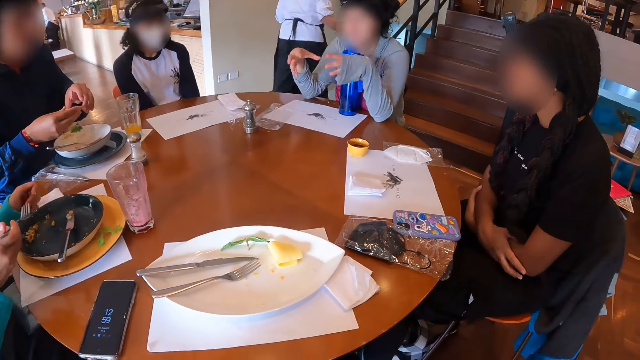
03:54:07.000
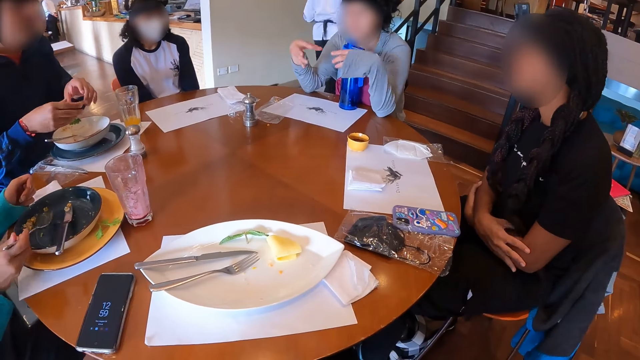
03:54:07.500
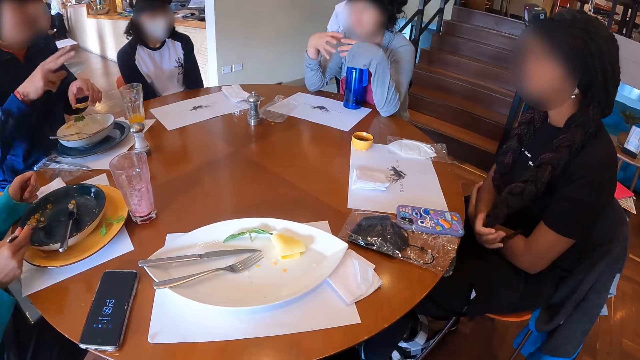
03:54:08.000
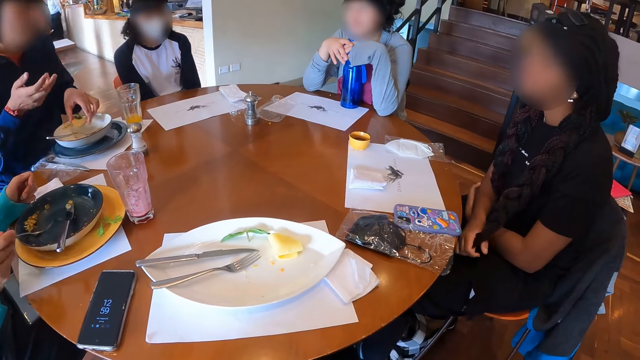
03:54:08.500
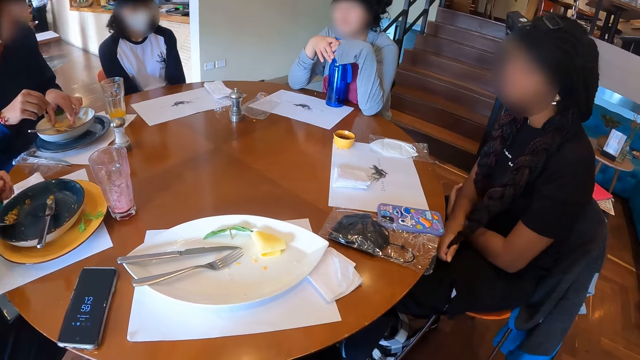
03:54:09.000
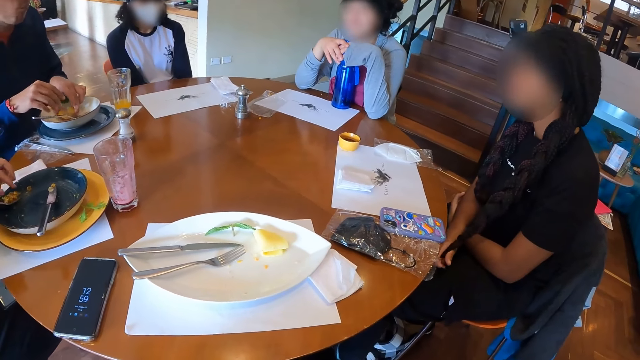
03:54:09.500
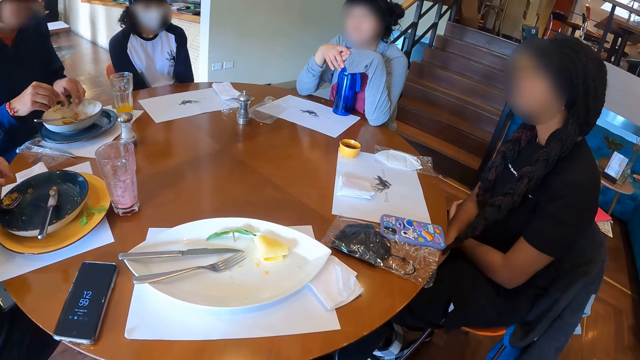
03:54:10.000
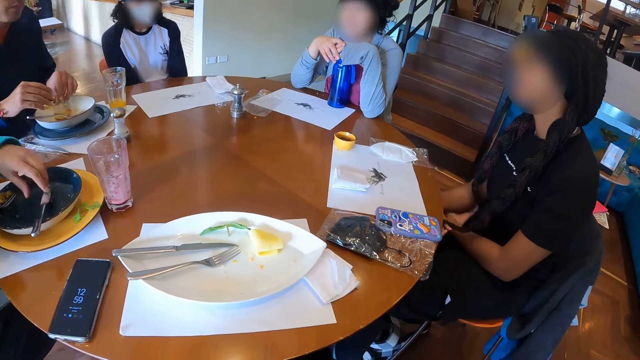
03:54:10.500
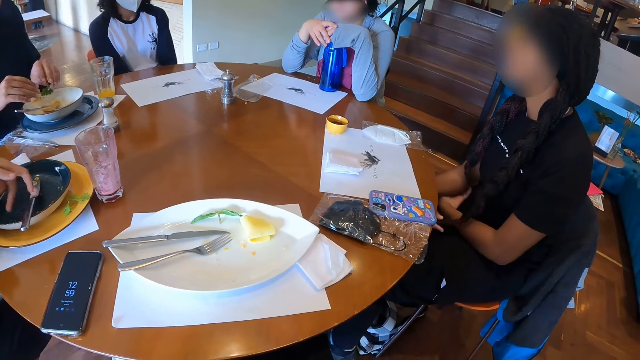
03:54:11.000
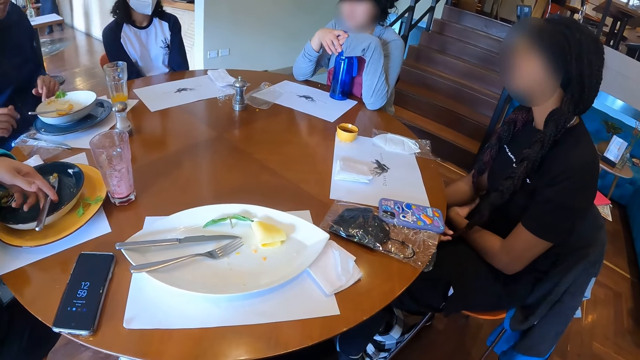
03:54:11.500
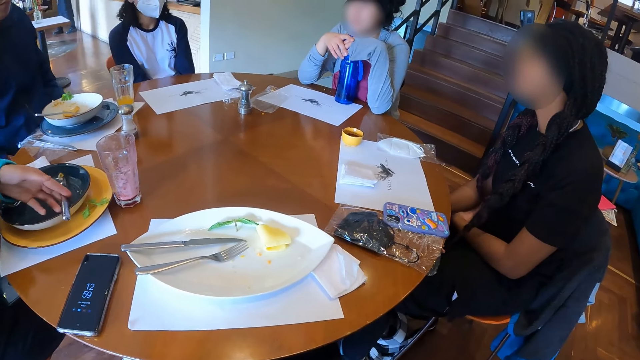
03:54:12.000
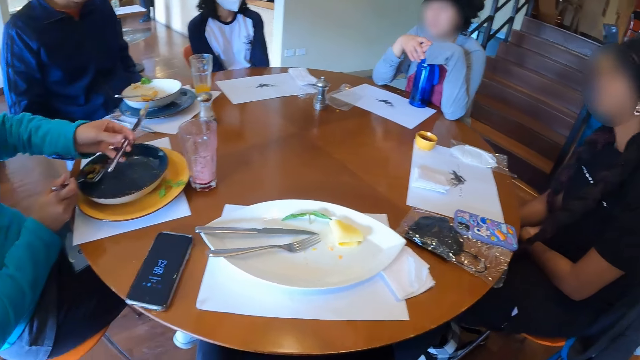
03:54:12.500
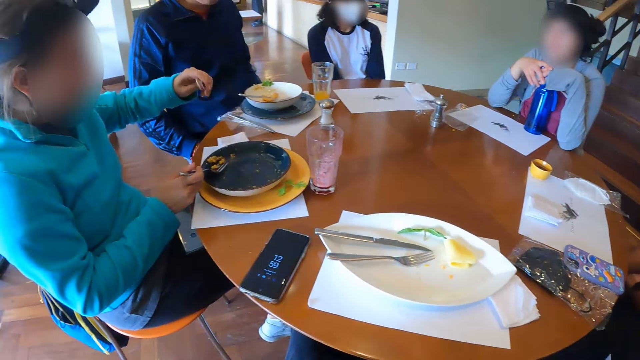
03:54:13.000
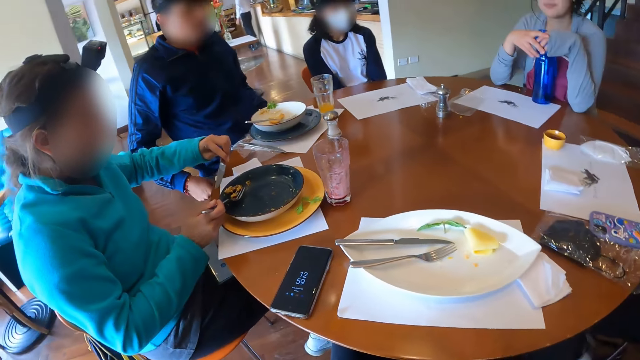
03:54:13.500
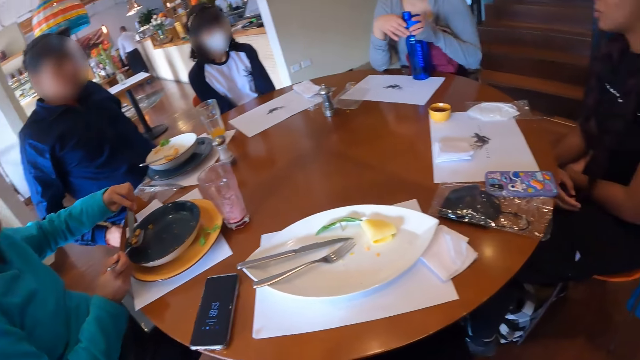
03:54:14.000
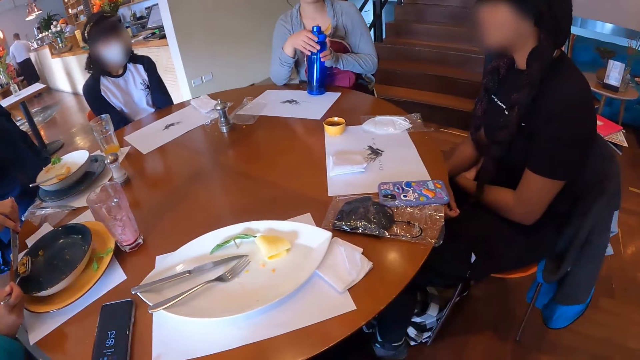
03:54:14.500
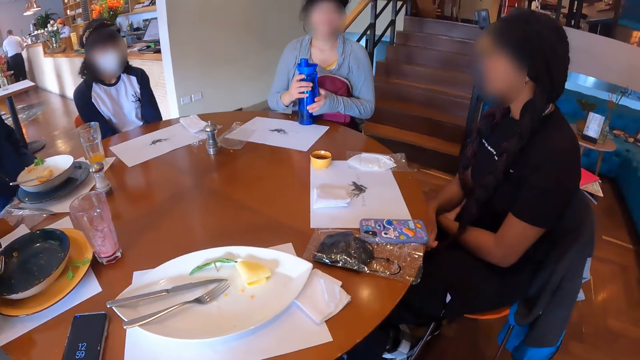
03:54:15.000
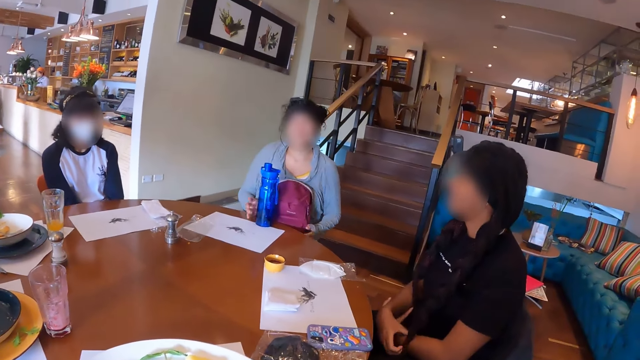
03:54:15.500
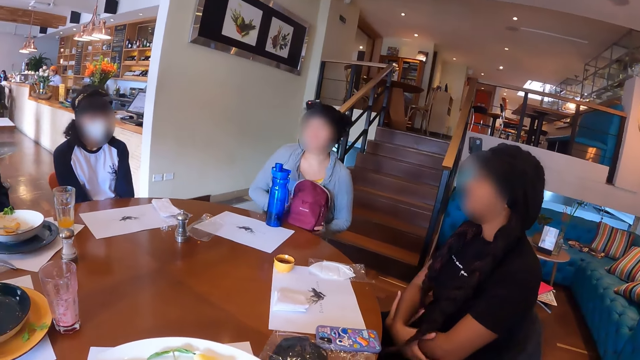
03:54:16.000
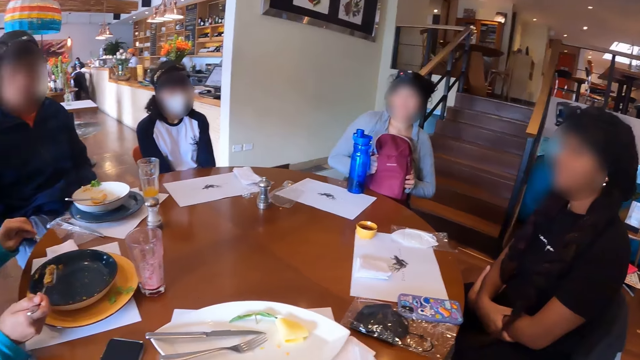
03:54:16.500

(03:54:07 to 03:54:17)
The man passes the taco from his right hand to his left hand. A woman adjusts her hair with her left hand. Another woman holds the water bottle on the table with her hands. A third woman packs the machaca in the plate with the fork in her right hand. She adjusts the machaca in the fork in her right hand with her left hand. The man drops the taco in his right hand in the plate. The third woman picks the table knife in the plate with her left hand. She packs the machaca in the plate with the table knife in her left hand into the fork in her right hand. A fourth woman adjusts a backpack on her legs with both hands.

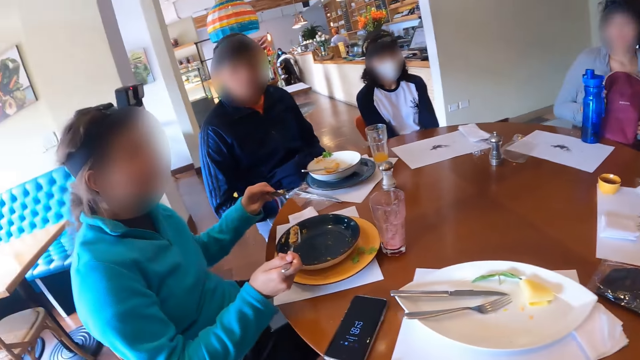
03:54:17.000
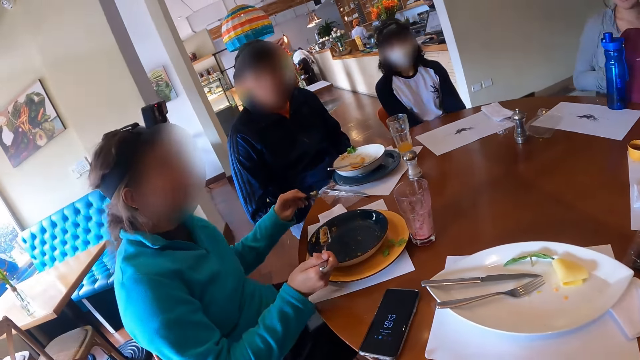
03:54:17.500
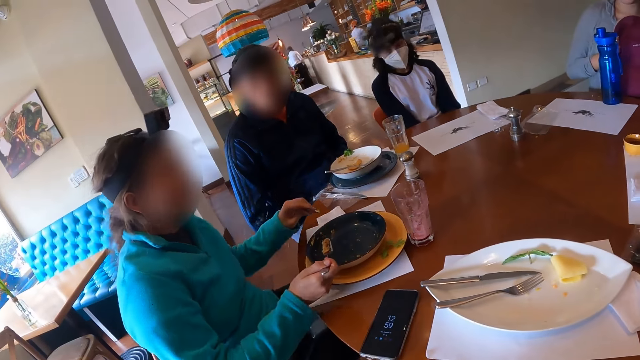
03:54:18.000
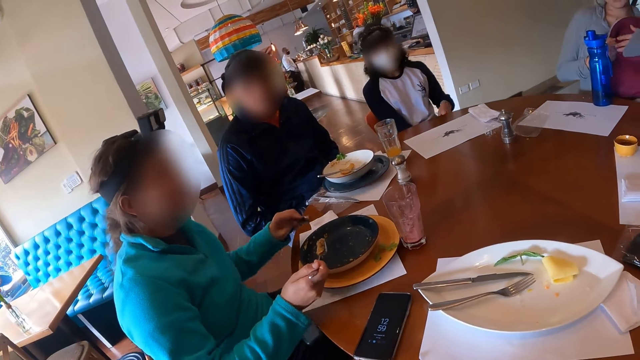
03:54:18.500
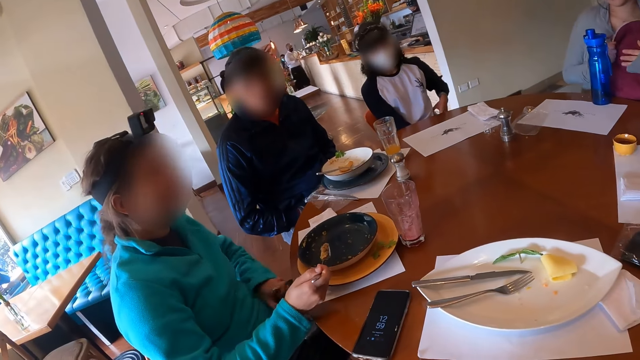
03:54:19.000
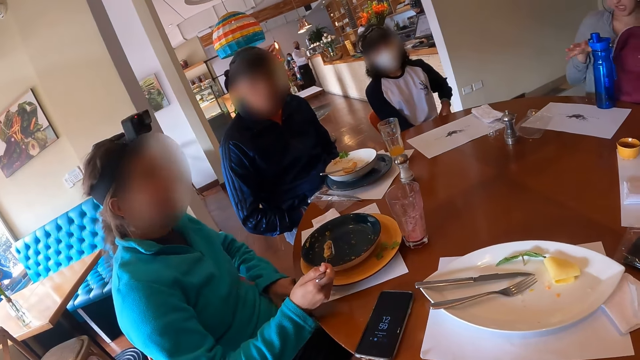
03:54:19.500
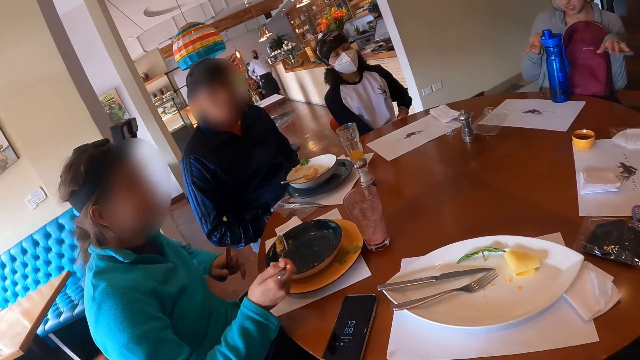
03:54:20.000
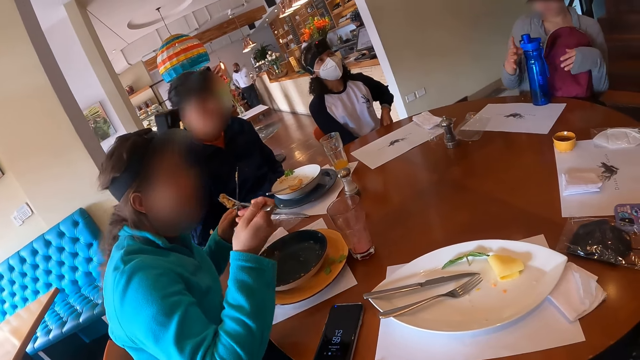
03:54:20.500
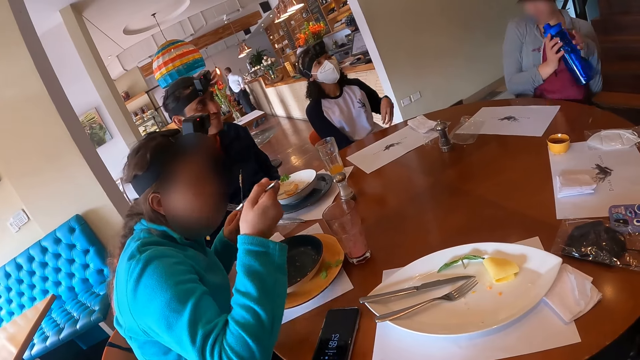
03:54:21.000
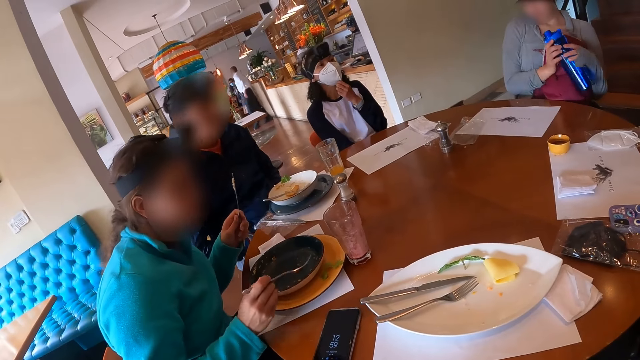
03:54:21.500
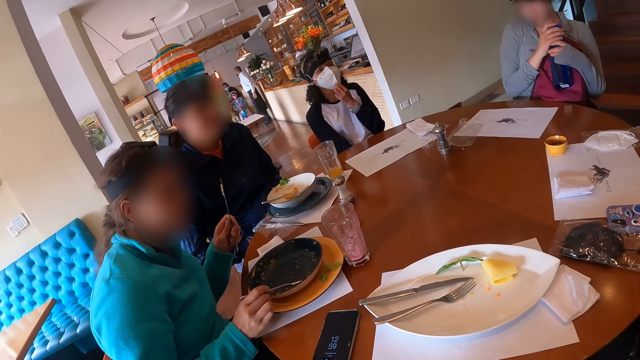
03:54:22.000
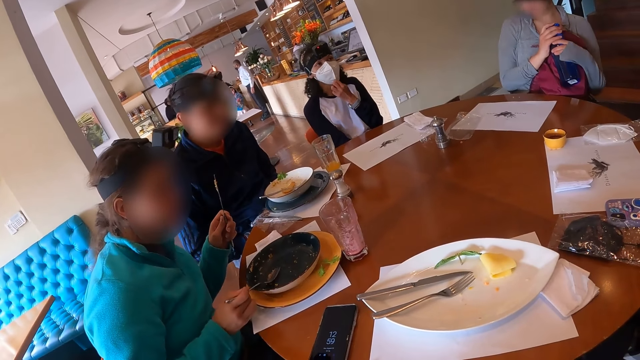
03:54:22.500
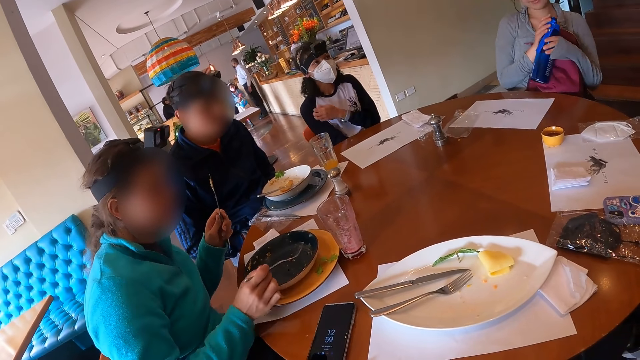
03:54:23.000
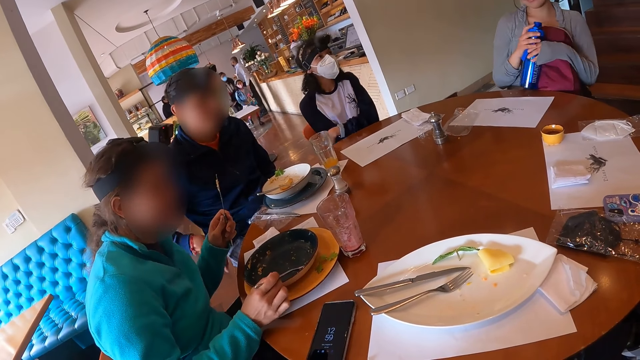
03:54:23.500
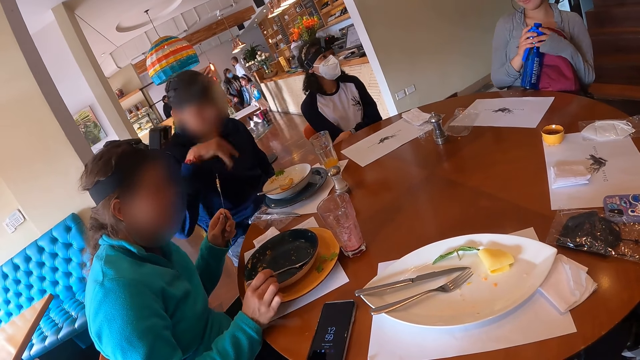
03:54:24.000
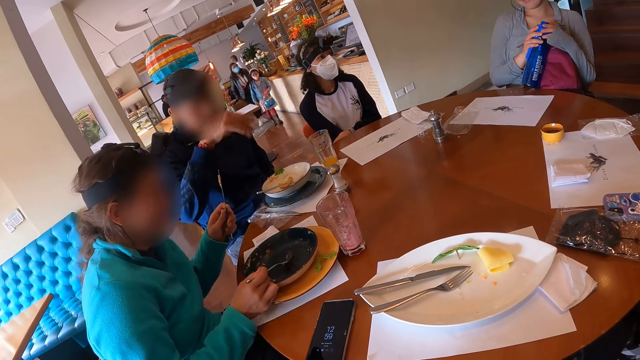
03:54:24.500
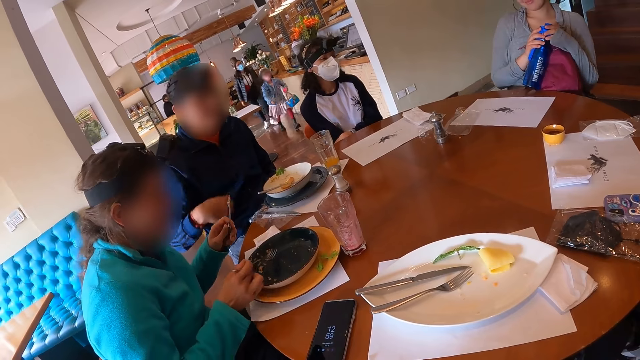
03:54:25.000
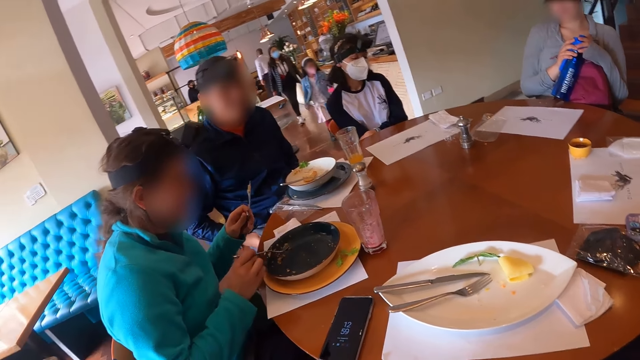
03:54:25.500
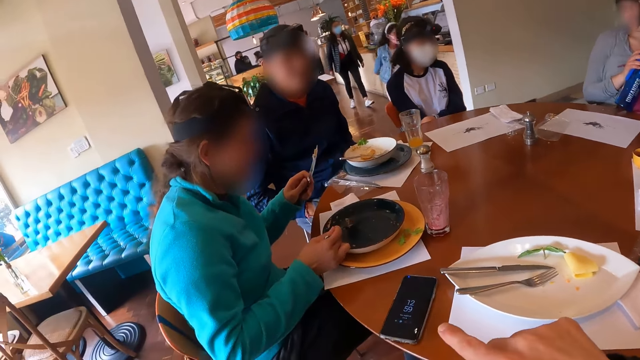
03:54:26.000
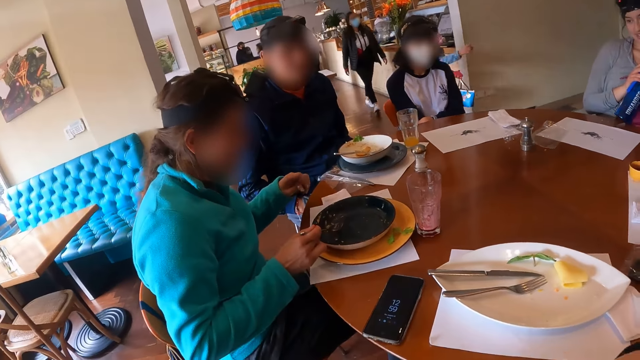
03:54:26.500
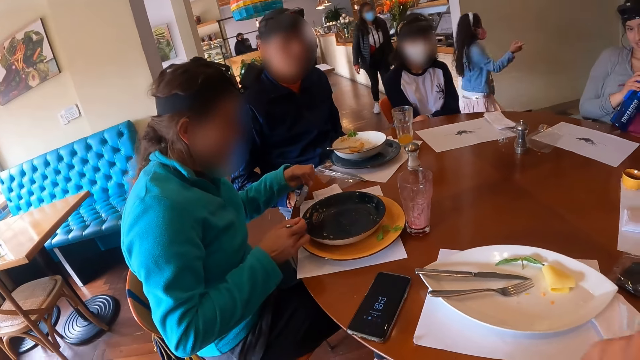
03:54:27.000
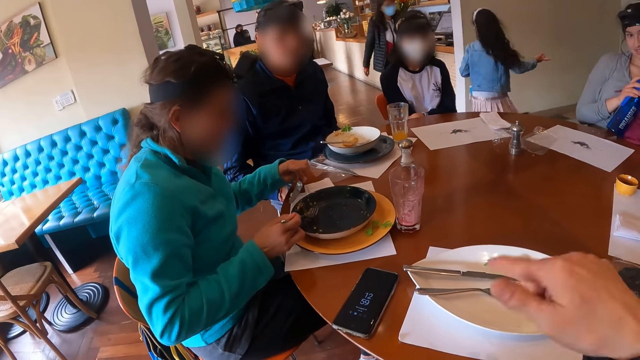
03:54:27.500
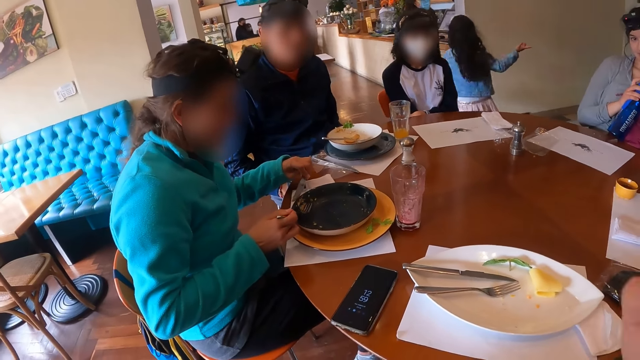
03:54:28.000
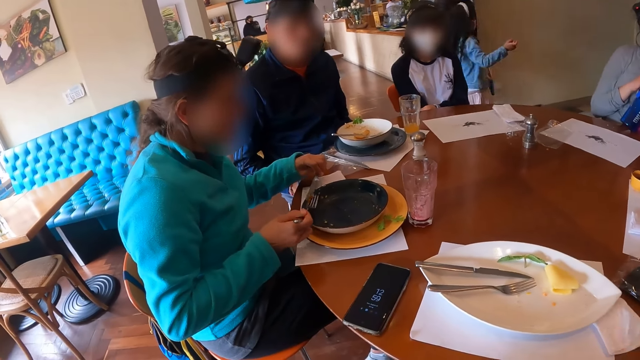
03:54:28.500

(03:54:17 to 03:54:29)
A person touches the bag. A woman shakes her body. The woman moves a phone on her legs with her left hand. Another woman takes the water bottle from the table mat on the table with her right hand. The first woman eats the fried beef on the fork in her right hand. The other woman holds the water bottle with both hands. A third woman adjusts a nose mask on her face with her left hand. The first woman scoops some fried beef from the bowl on the plate on the table mat on the table with the fork in her right hand. The second woman holds the water bottle on the table with both hands. The third woman holds her right arm with her left hand. The first woman scoops some fried beef from the bowl on the plate on the table mat on the table with the knife in her left hand onto the fork in her right hand.
